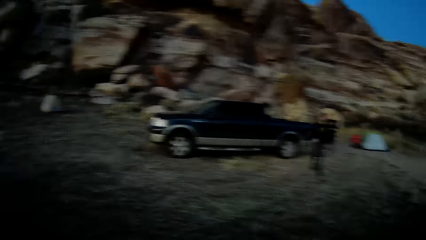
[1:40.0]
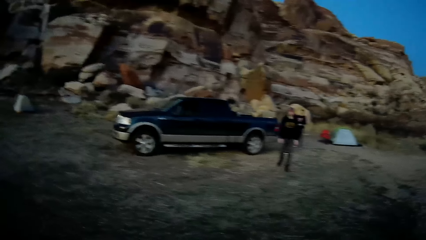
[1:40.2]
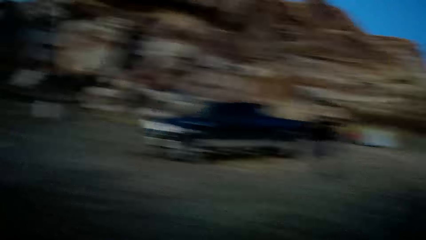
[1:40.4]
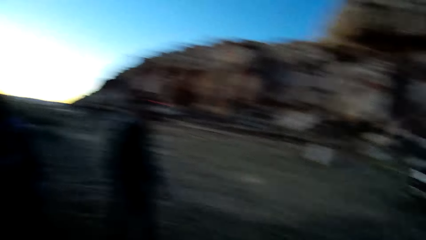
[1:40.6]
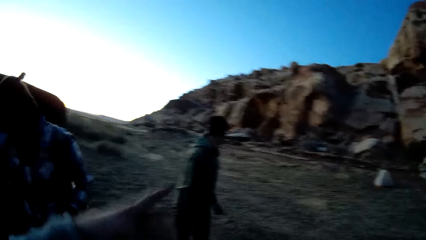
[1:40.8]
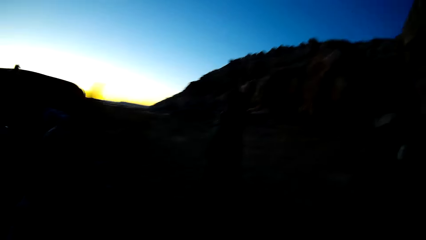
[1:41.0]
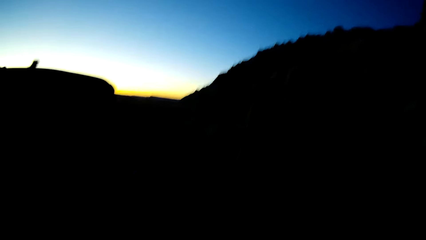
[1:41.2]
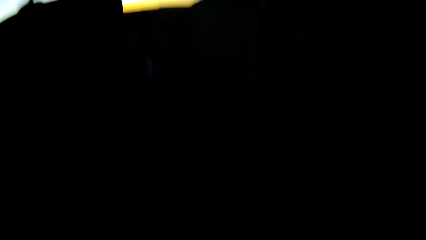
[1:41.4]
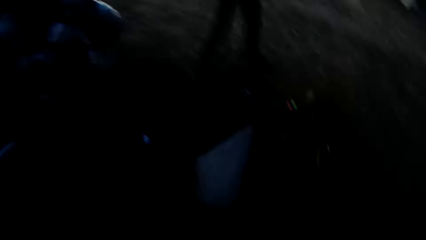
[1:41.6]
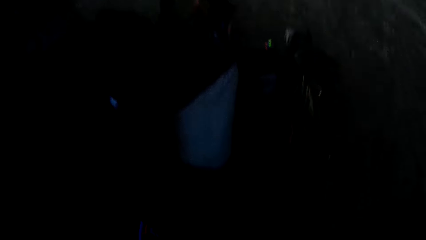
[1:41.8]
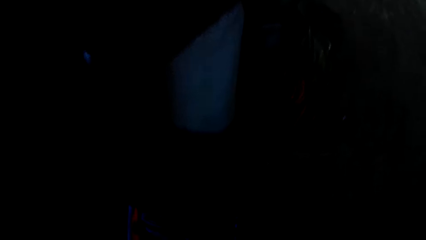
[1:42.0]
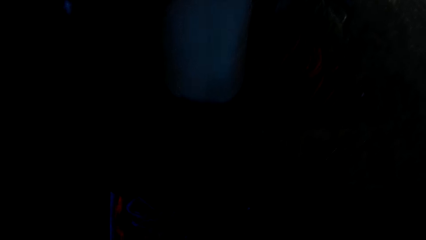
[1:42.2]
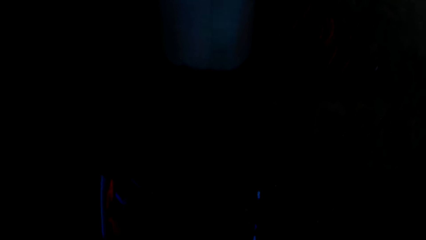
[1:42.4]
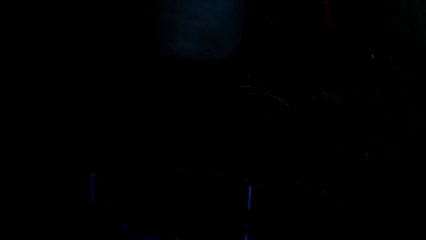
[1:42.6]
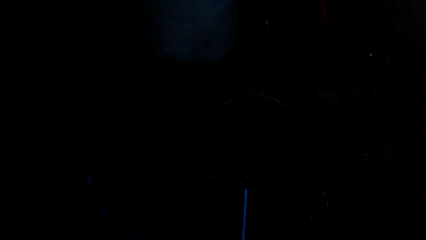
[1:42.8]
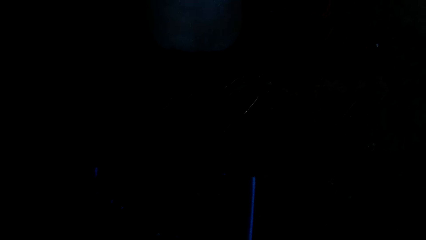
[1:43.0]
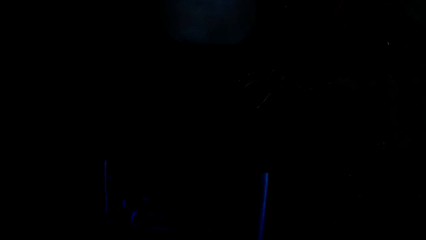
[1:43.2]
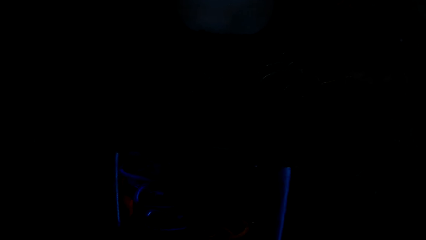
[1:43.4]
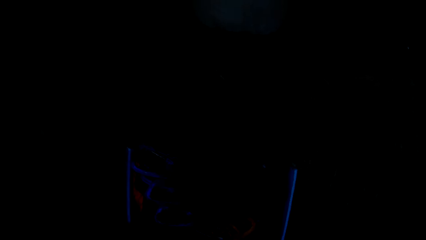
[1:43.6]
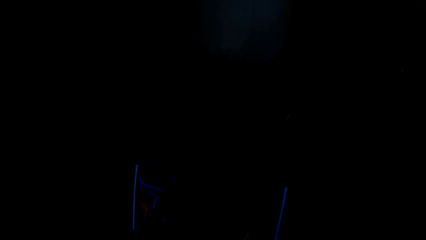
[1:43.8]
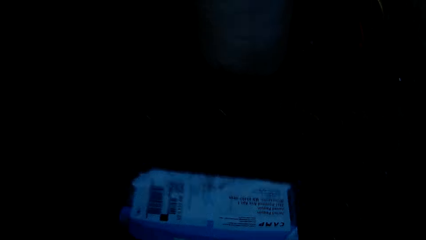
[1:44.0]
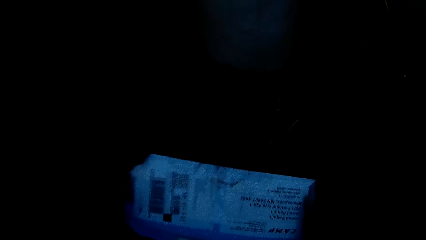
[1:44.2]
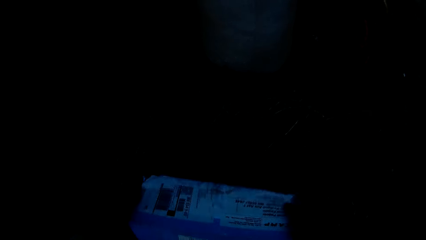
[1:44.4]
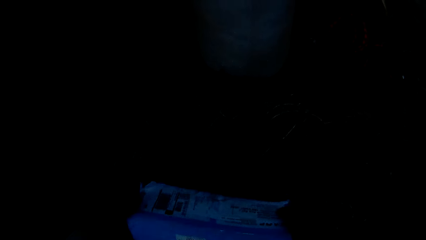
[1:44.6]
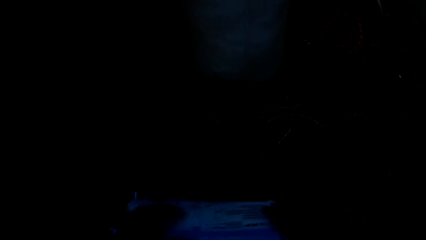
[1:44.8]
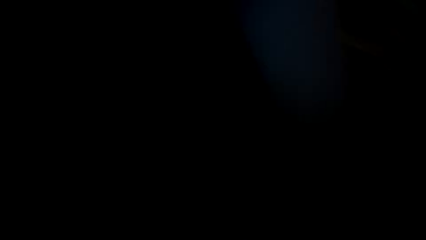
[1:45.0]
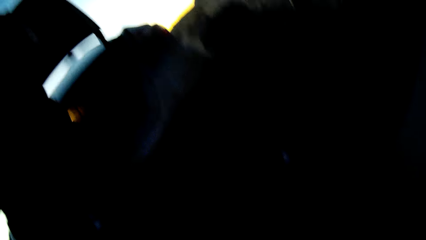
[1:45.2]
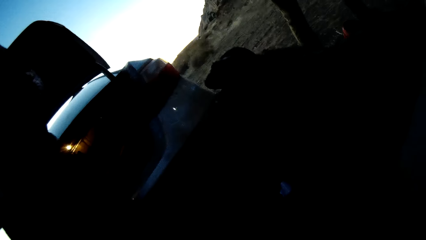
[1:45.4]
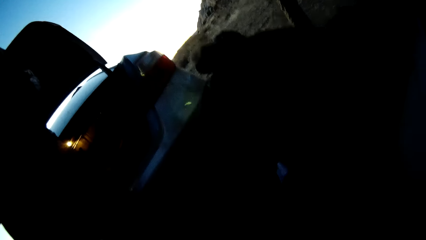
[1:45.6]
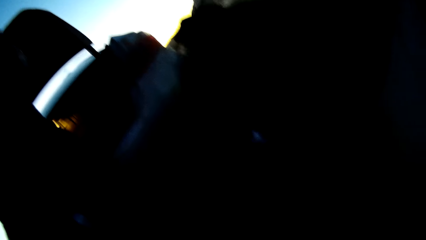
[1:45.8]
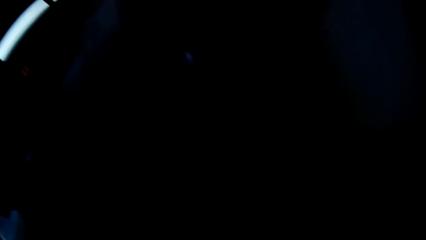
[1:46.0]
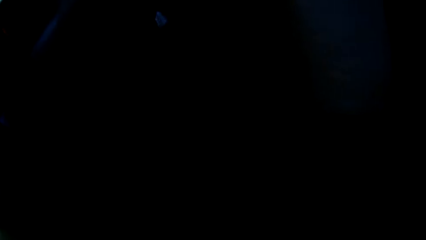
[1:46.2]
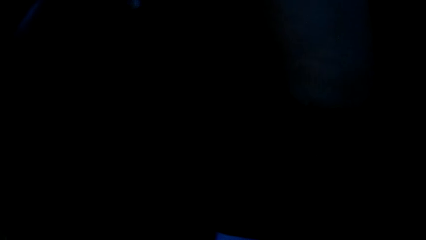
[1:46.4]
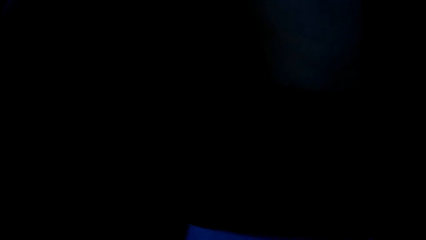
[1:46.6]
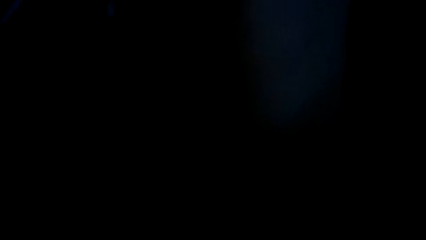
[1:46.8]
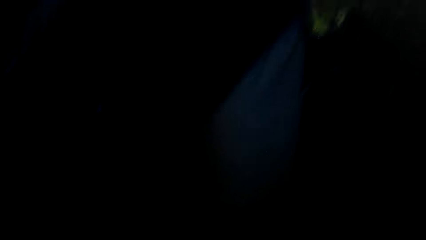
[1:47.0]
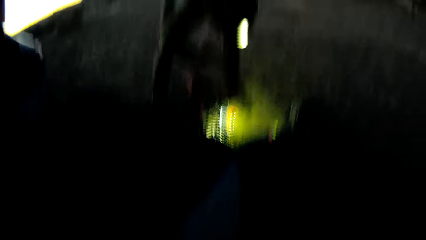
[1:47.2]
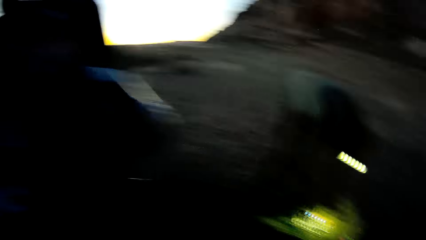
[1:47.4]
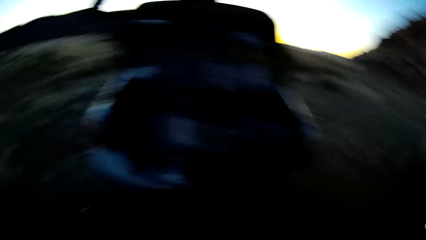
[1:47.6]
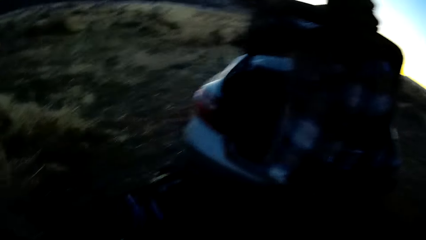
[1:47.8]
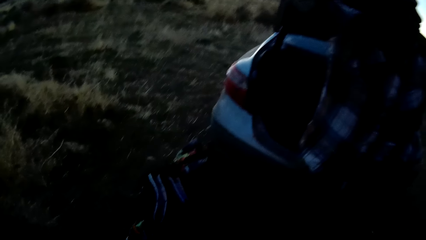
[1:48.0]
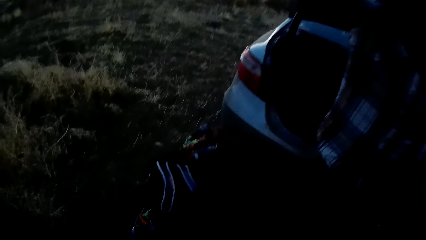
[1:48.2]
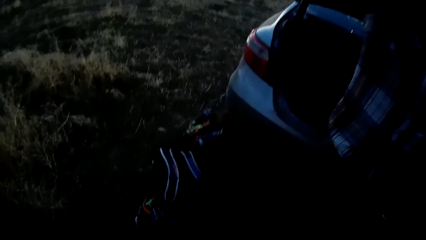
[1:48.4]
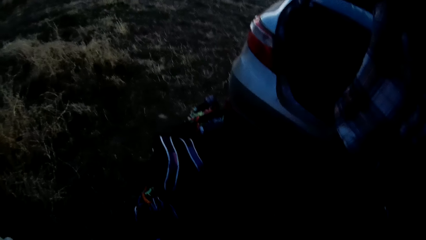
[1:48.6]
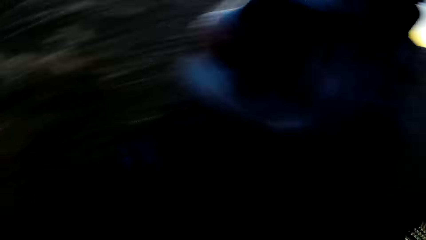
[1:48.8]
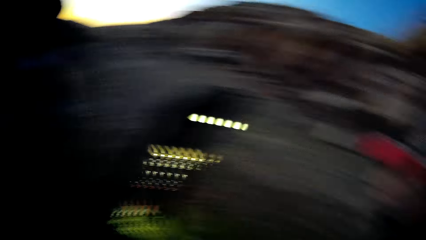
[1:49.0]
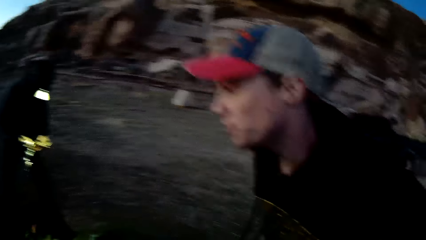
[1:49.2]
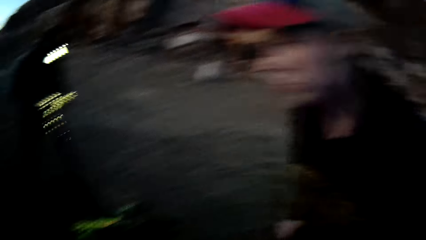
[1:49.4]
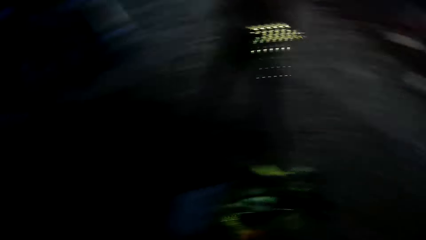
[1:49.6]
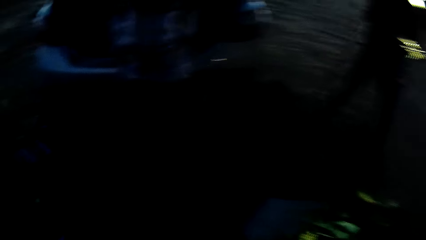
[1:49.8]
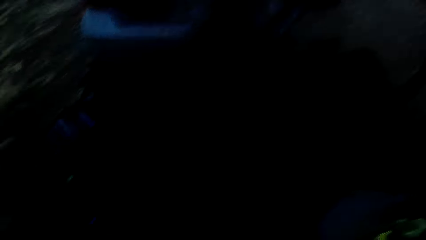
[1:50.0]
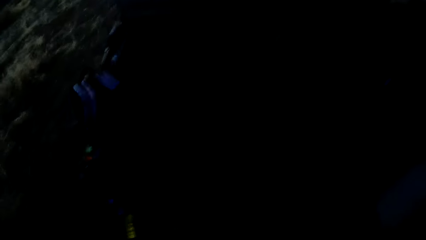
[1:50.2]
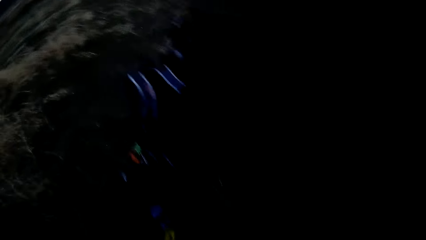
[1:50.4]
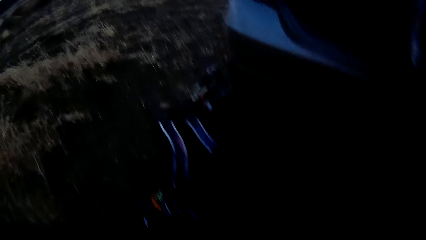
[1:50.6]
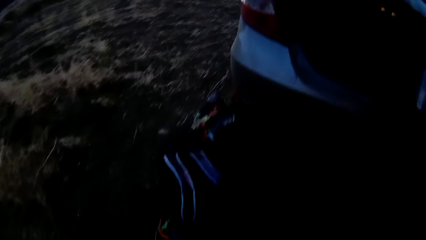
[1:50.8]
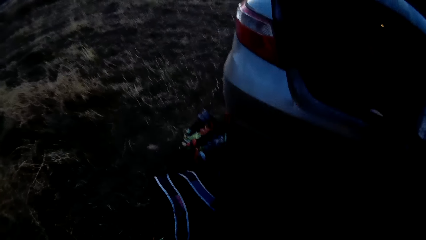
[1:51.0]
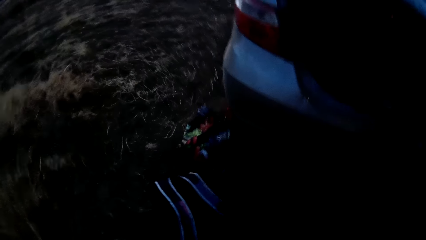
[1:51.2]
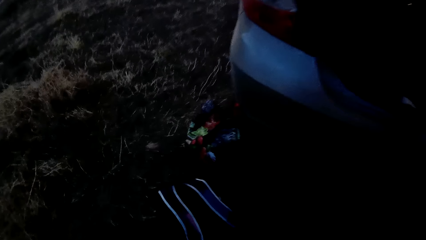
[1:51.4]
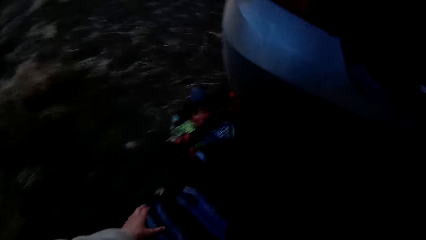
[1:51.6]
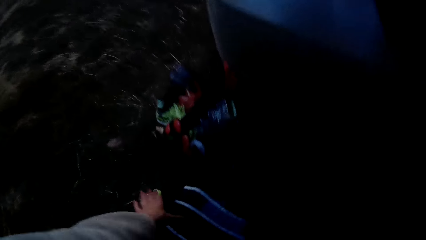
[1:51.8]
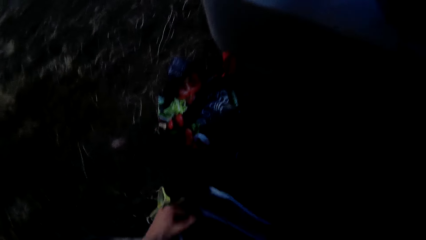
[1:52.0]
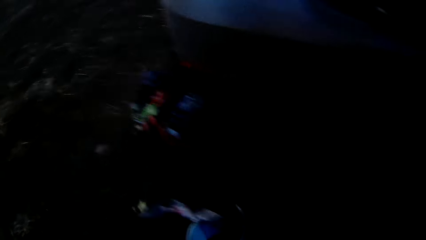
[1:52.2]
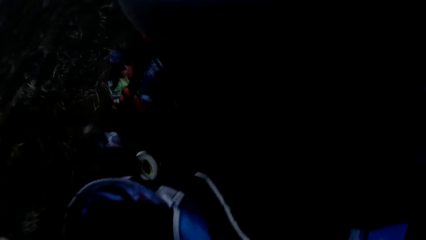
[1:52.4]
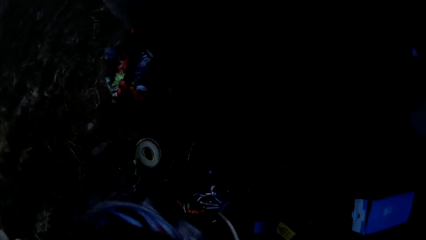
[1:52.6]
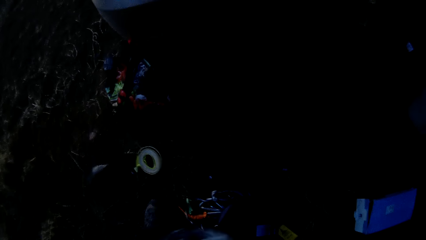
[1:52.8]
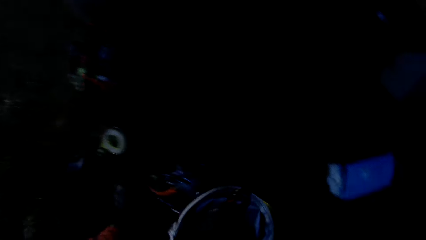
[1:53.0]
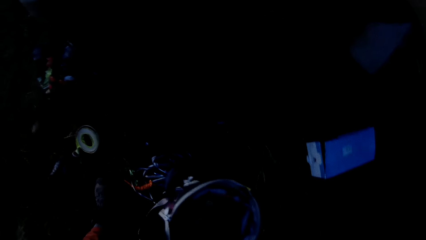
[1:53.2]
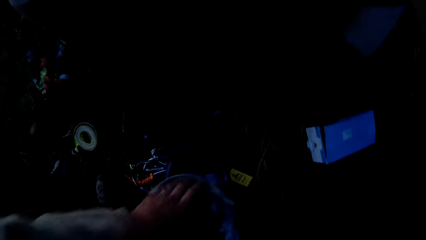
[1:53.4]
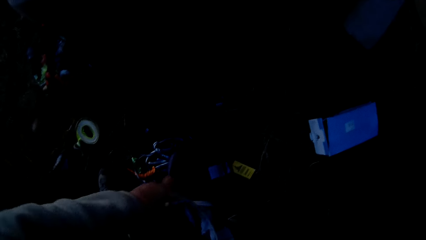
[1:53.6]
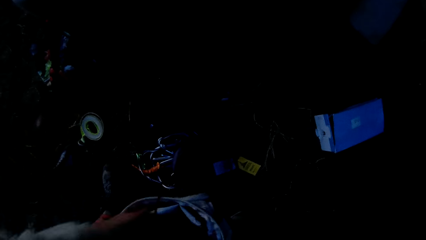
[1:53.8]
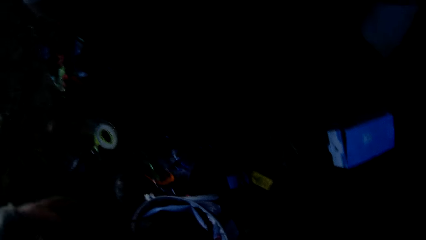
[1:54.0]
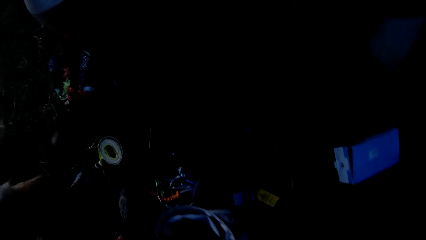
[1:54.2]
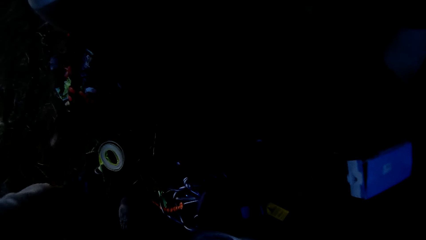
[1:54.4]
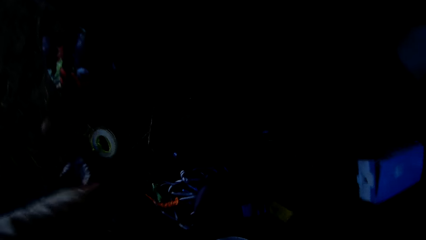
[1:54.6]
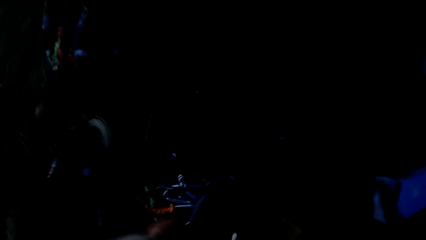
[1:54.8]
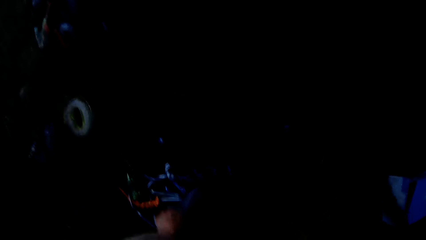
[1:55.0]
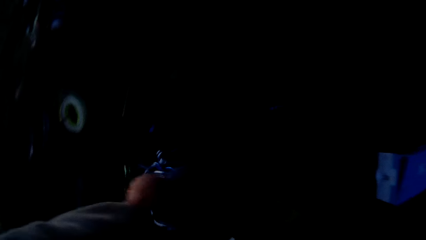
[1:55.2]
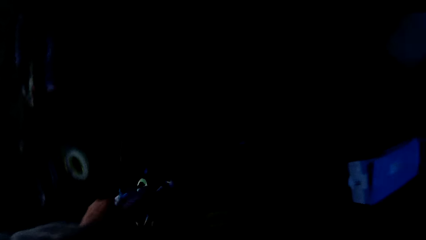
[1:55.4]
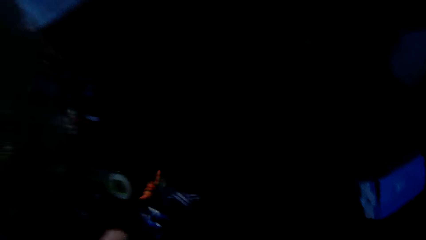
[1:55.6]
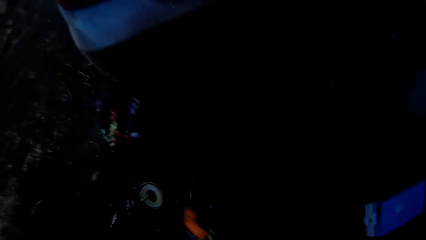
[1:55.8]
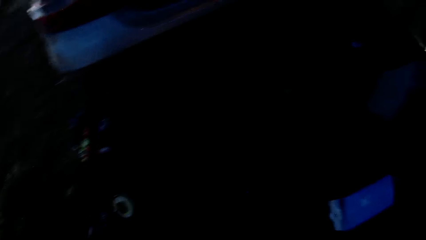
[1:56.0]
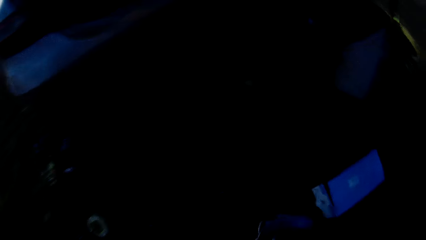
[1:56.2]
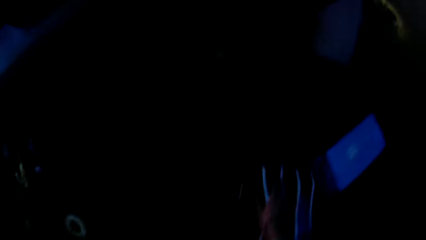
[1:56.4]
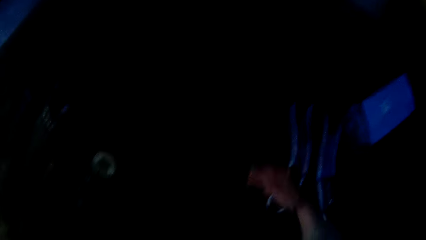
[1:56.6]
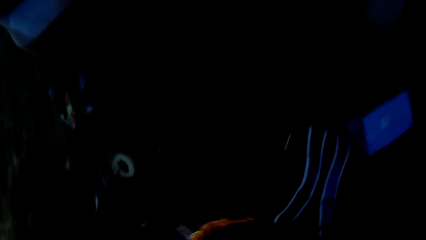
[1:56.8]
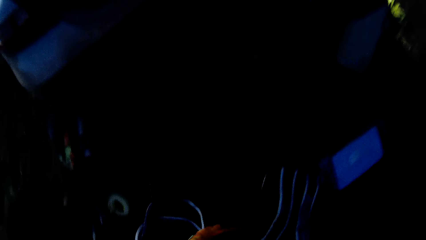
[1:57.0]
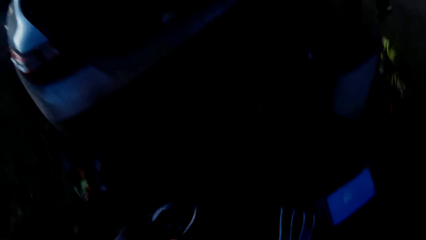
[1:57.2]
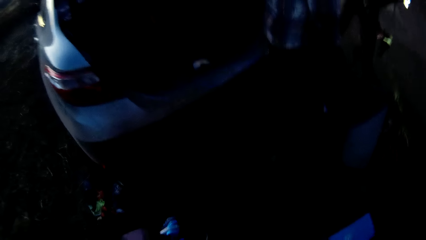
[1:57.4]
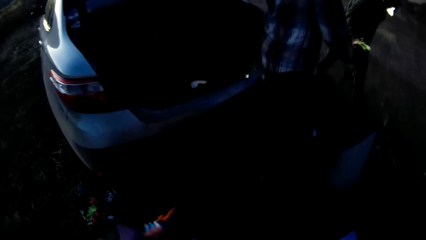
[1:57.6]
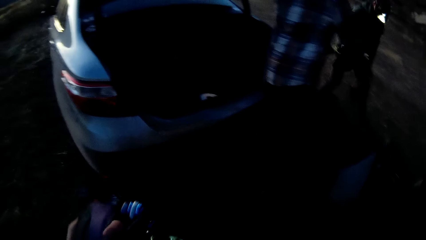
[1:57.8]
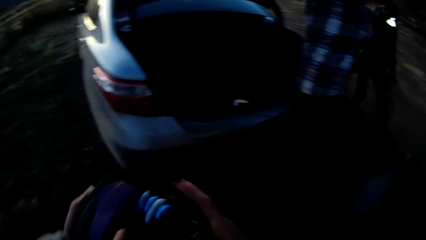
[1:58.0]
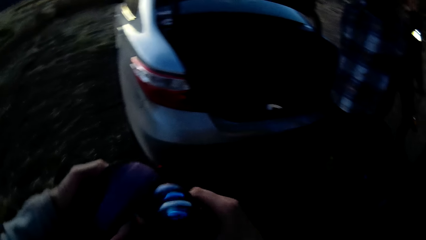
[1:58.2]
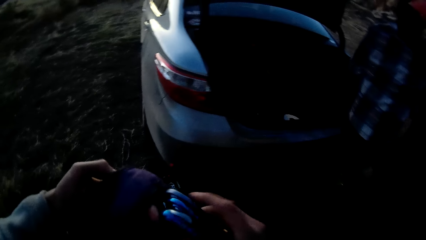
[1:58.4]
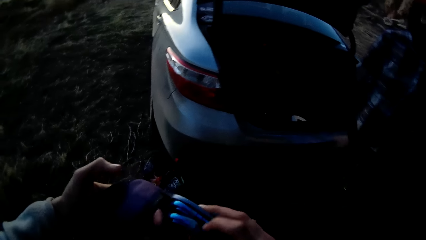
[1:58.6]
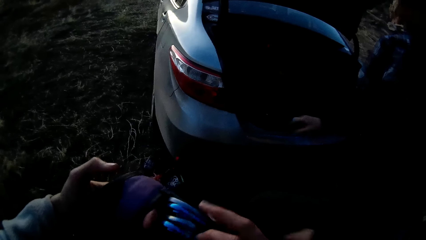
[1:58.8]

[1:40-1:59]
The camera wearer looks around. They move the hand. They look down. They hold a packet. They look around. They pick up a bag from the ground and move the bag. They remove a chain of rings from the bag. They drop the rings on the ground. They remove a climbing harness from the bag. They pick the hooked carabiners. They drop the bag on the ground.
